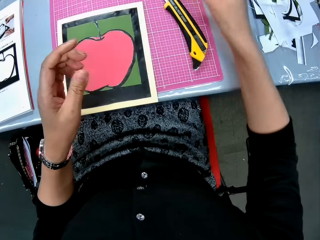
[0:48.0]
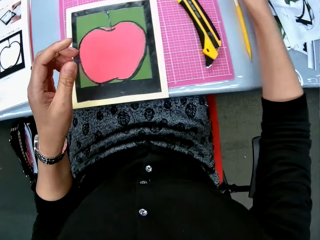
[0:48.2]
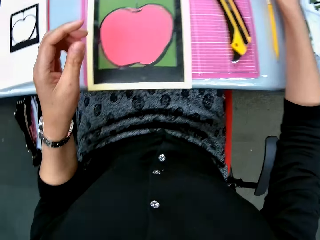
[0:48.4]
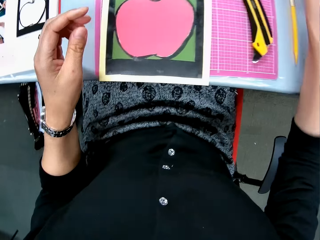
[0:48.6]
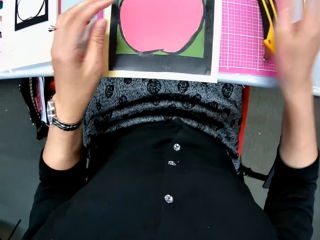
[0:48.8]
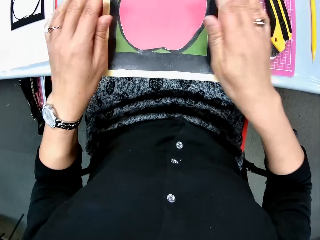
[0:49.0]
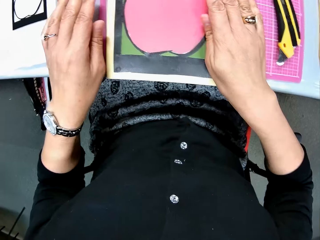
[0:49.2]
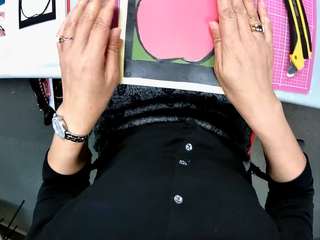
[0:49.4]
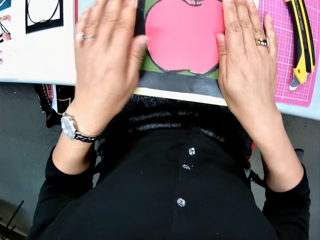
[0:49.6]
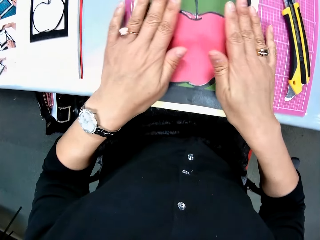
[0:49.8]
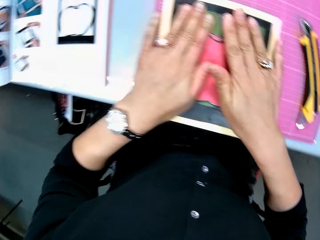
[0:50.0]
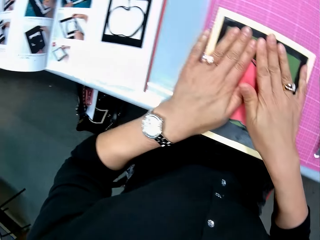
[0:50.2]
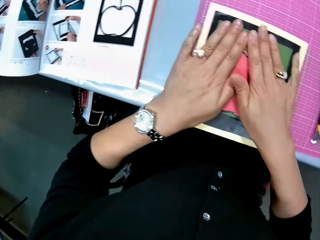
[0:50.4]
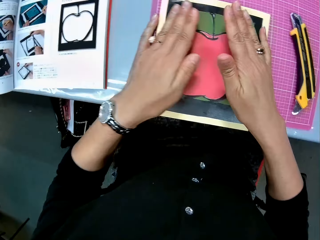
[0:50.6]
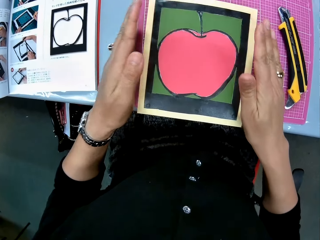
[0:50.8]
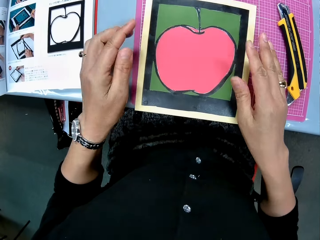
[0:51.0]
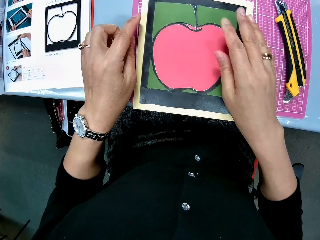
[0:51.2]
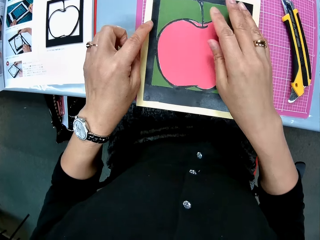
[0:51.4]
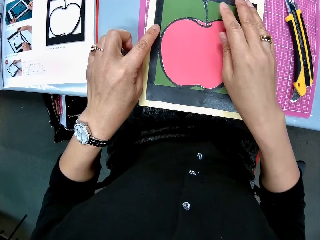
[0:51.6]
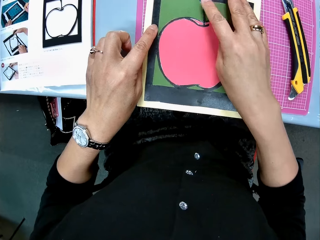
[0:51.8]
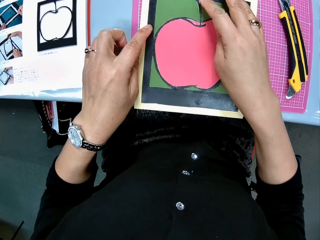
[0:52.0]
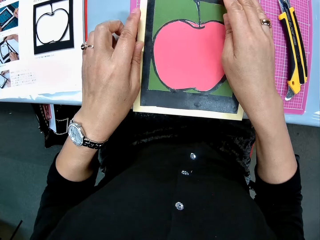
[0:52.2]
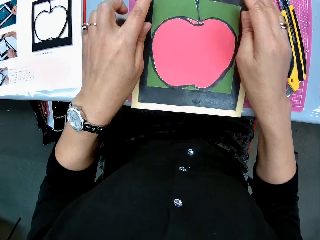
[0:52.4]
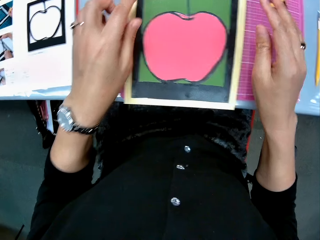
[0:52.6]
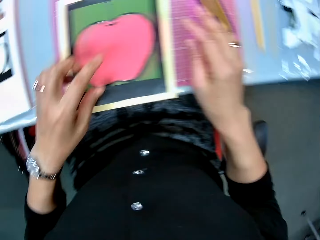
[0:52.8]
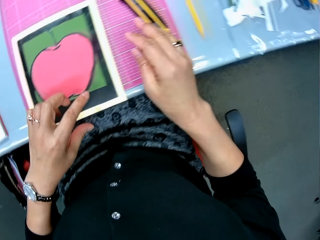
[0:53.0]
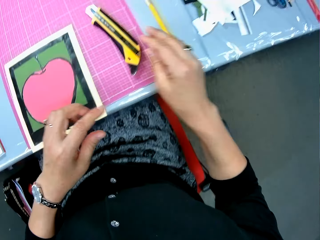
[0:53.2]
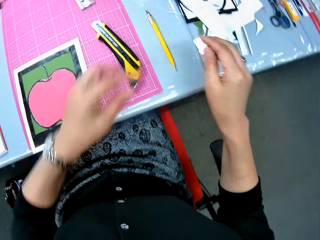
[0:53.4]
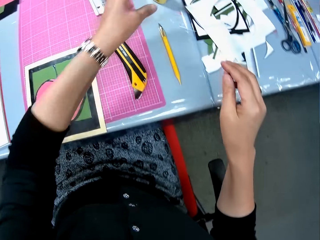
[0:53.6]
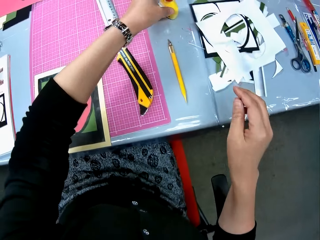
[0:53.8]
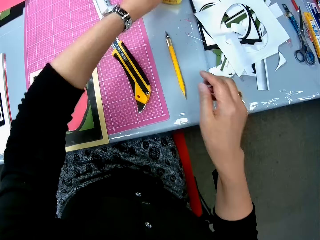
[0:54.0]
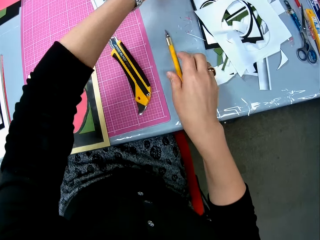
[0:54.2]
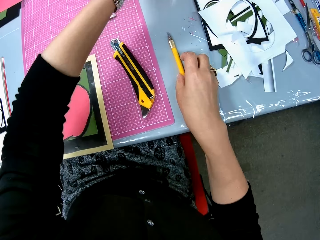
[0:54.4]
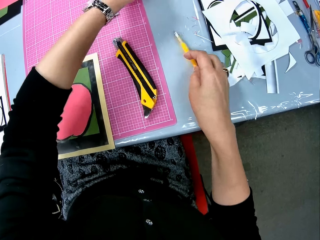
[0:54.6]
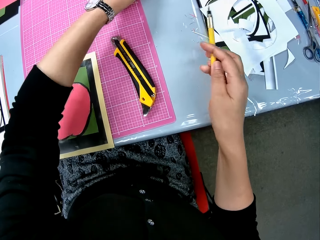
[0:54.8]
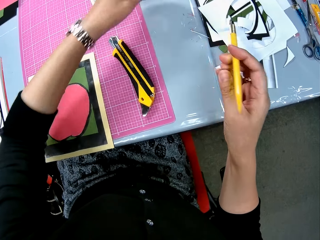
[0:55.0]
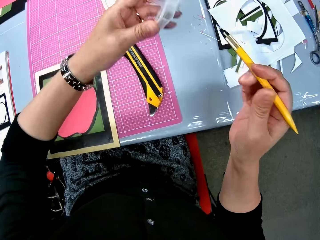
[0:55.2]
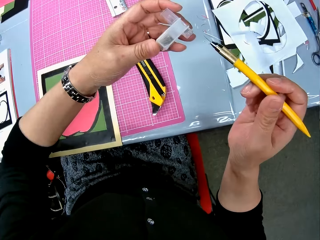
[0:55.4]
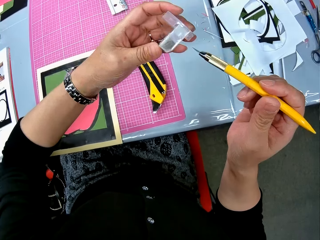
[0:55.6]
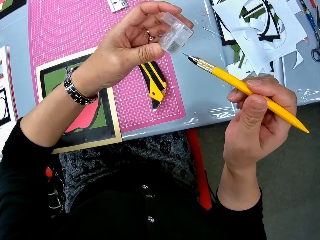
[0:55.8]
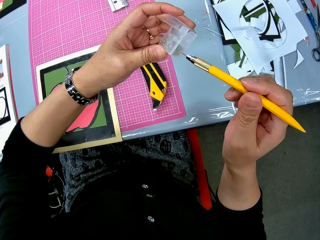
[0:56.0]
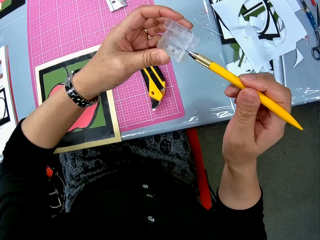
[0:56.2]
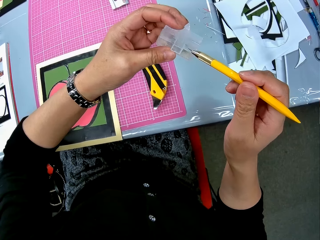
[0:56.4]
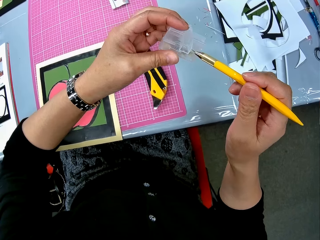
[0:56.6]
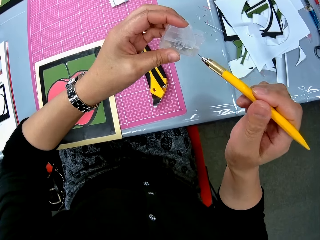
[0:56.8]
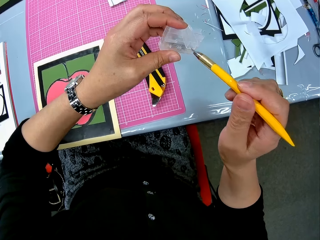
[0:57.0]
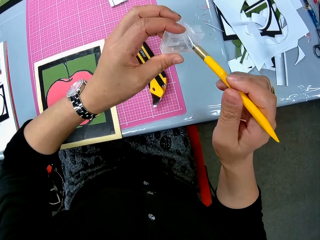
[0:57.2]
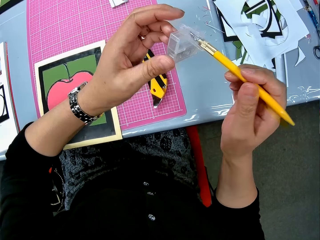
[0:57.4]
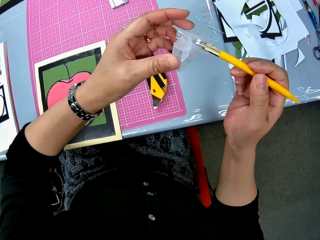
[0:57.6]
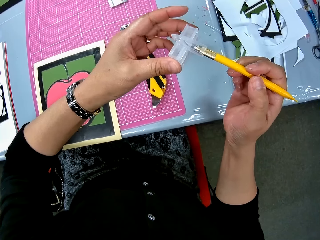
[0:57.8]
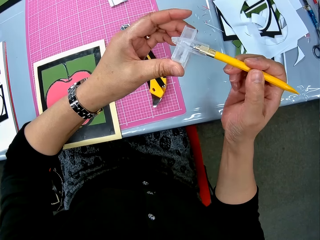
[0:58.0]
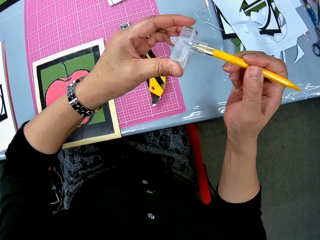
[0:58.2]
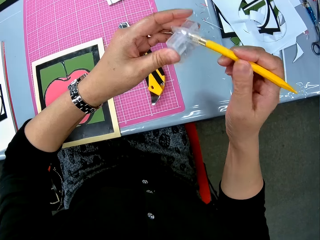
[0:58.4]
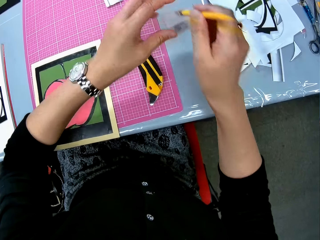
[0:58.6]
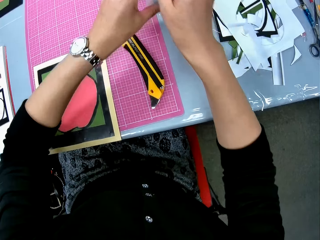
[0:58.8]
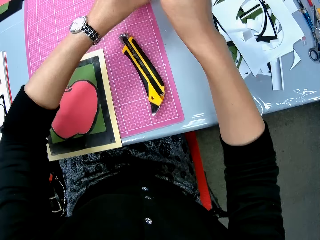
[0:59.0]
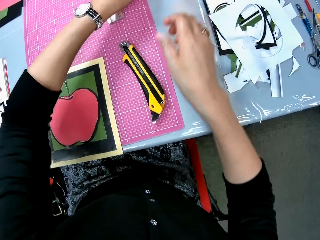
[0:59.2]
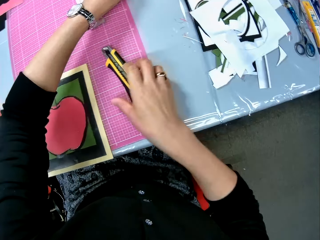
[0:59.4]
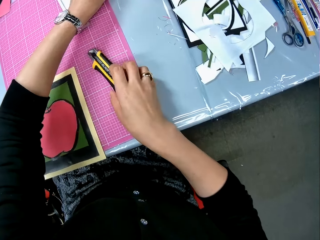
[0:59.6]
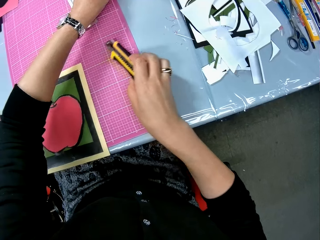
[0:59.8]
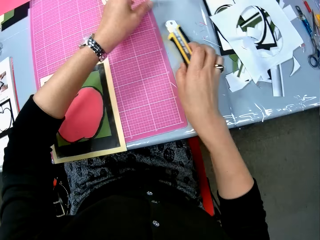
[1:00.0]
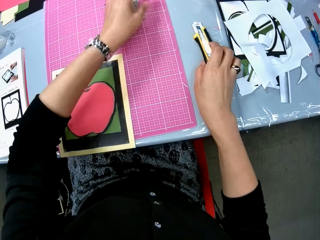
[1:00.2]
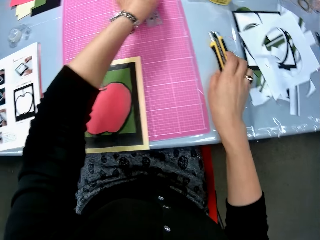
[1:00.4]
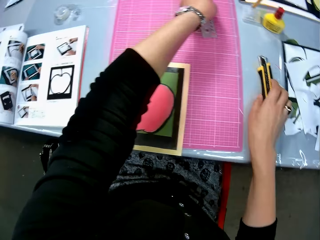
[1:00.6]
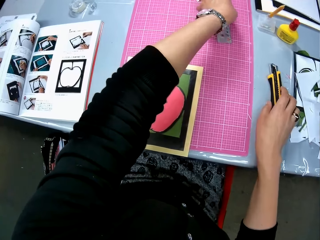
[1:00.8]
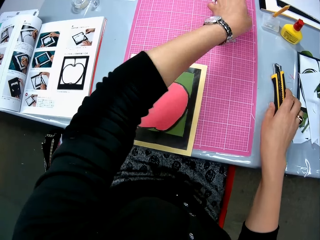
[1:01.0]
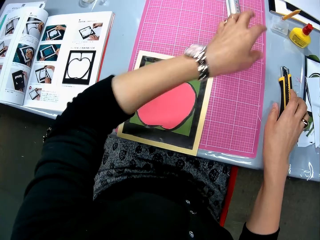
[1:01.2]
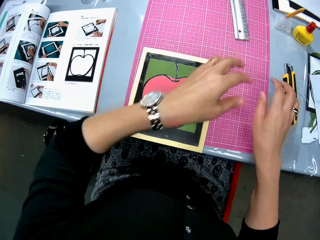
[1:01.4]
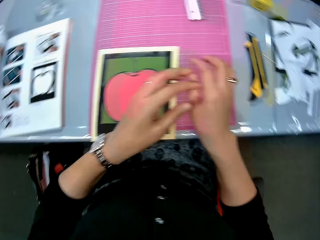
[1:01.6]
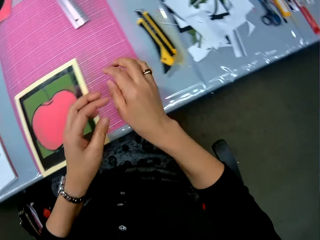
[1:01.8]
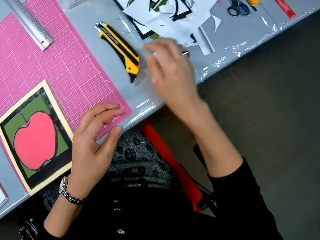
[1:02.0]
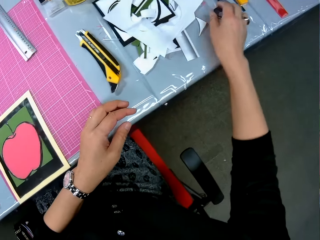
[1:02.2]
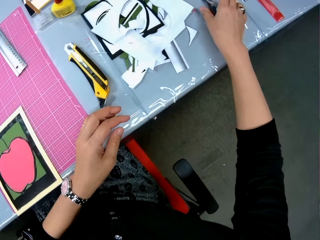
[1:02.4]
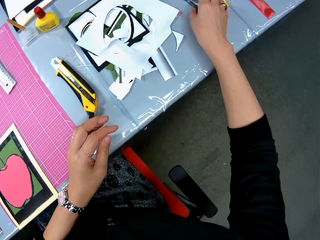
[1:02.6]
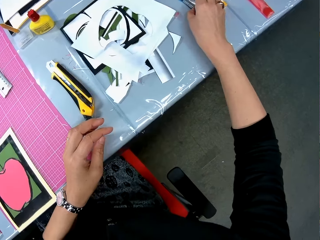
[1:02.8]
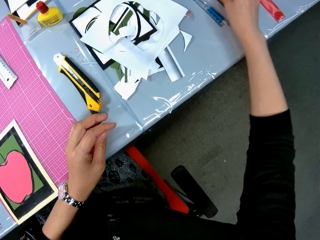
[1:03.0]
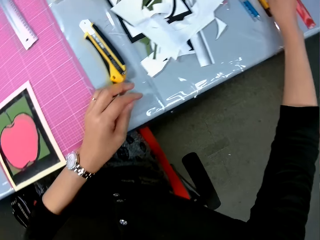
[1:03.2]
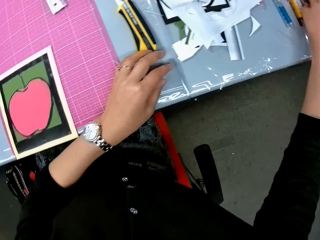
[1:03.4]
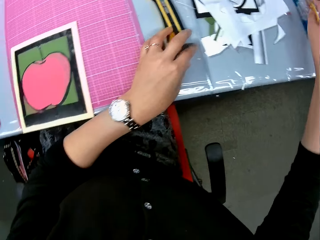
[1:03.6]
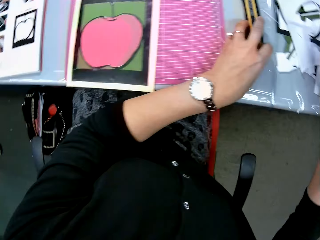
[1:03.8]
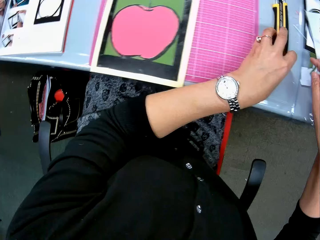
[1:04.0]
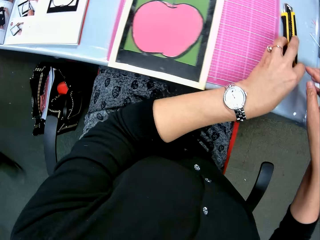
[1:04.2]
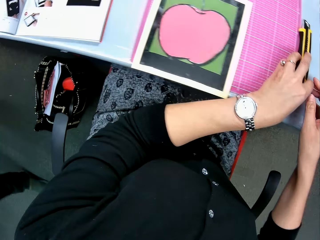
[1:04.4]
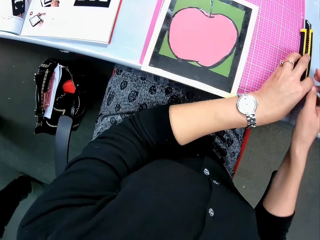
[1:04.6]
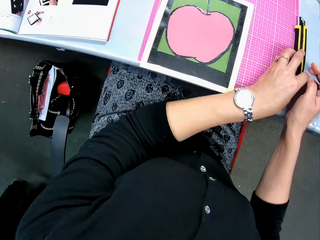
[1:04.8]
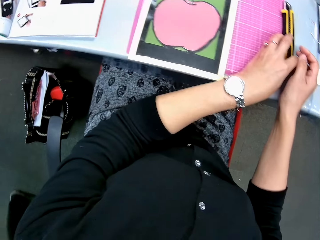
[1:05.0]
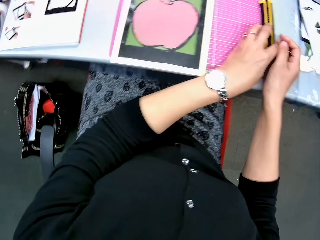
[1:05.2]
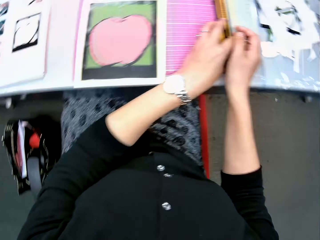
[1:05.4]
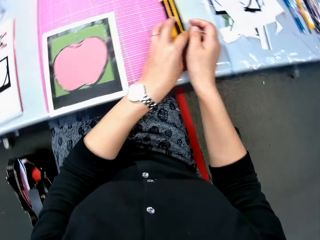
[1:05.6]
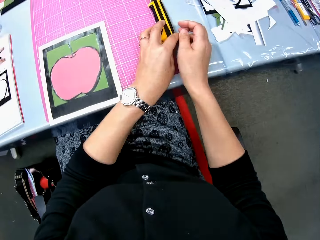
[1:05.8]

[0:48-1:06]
The camera wearer places the craft glue on the table. She presses the drawing. She moves the craft glue from the table. She picks up the light craft knife and the craft cap from the table. She fits the light craft knife in the cap. She places the light craft knife on the table. She moves the retractable Stanley craft knife on the table. She touches a craft ruler. She moves scissors. She adjusts the biros. She places a hand on the retractable Stanley craft knife. She adjusts the paper knife on the table. A man walks in the room.
